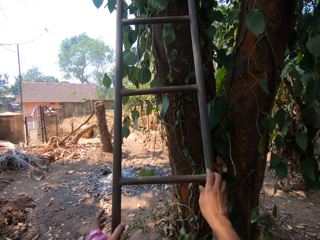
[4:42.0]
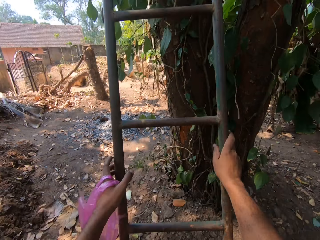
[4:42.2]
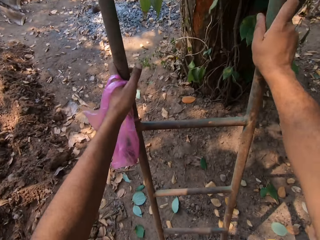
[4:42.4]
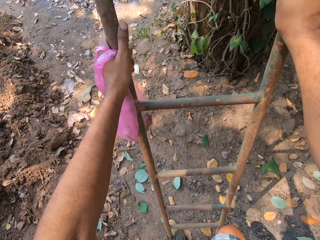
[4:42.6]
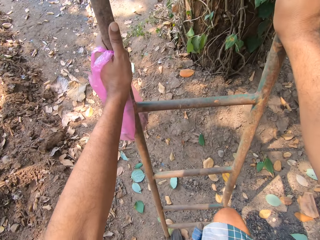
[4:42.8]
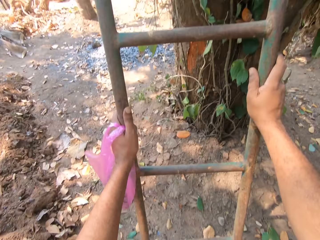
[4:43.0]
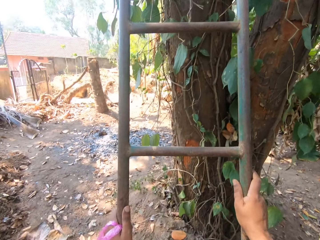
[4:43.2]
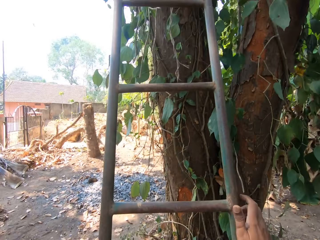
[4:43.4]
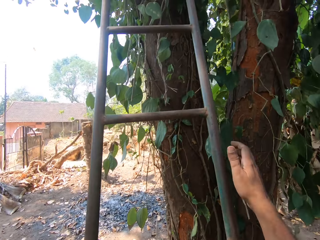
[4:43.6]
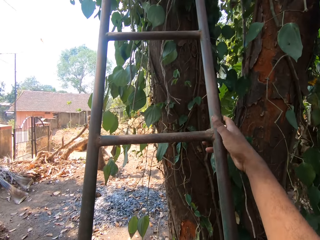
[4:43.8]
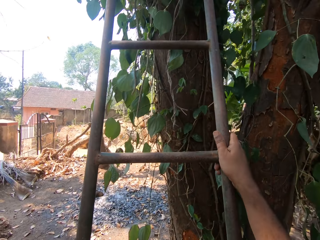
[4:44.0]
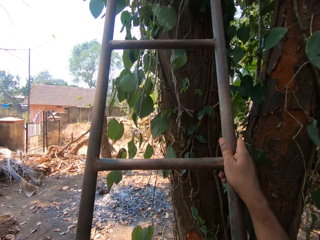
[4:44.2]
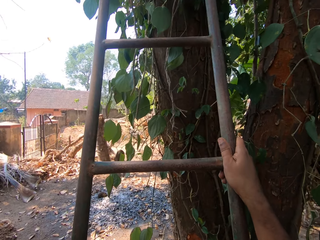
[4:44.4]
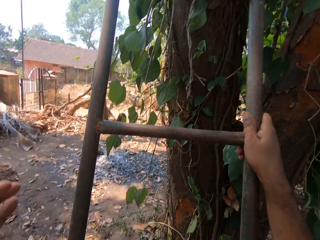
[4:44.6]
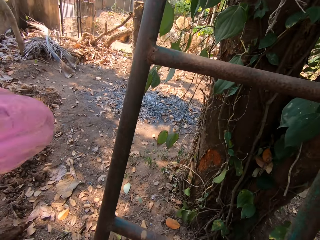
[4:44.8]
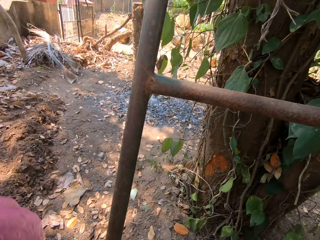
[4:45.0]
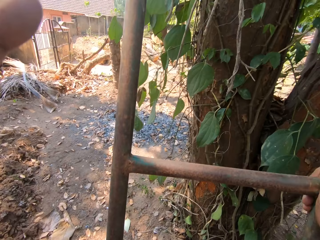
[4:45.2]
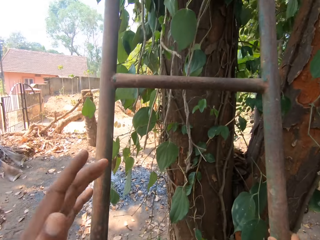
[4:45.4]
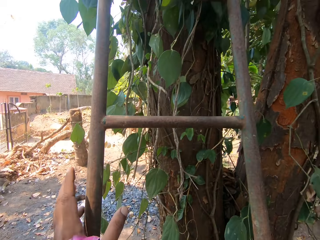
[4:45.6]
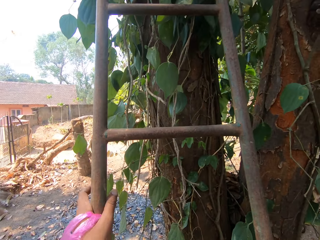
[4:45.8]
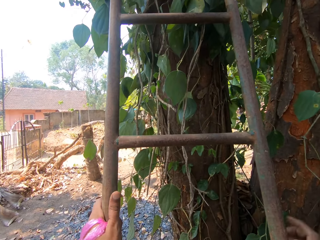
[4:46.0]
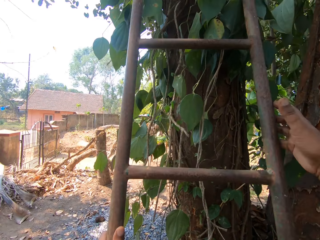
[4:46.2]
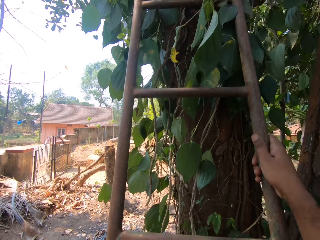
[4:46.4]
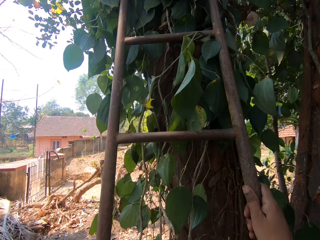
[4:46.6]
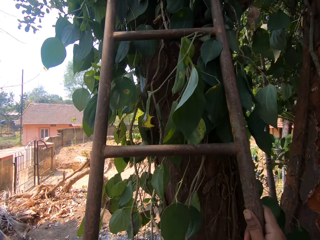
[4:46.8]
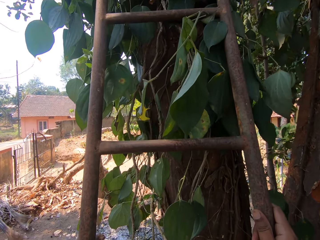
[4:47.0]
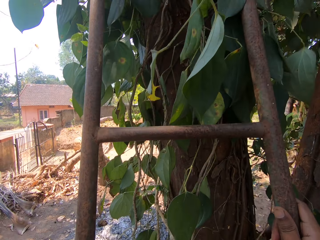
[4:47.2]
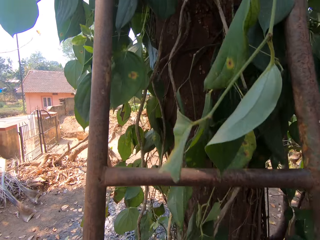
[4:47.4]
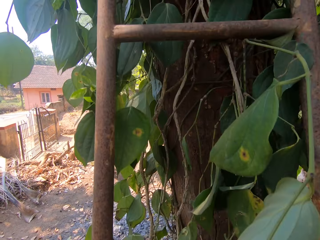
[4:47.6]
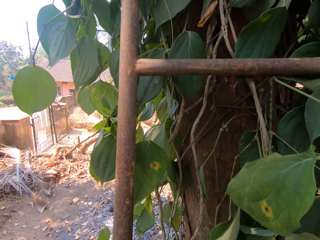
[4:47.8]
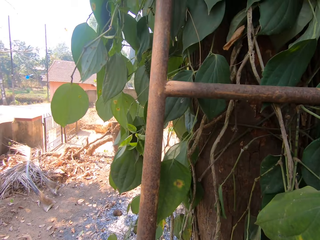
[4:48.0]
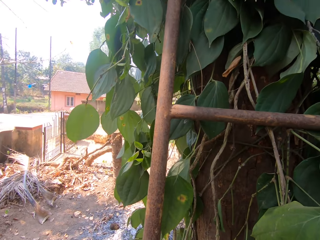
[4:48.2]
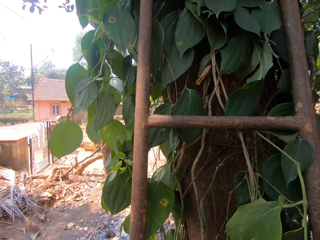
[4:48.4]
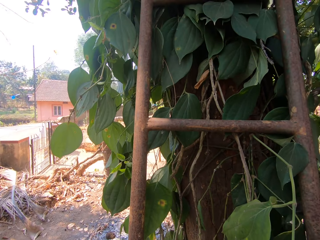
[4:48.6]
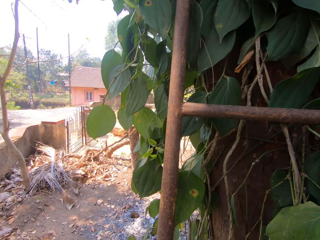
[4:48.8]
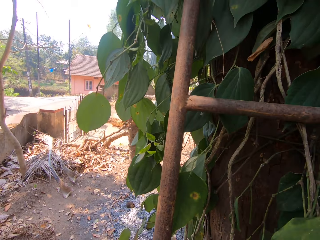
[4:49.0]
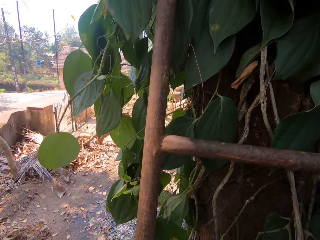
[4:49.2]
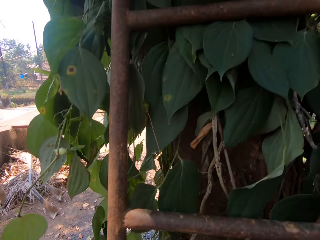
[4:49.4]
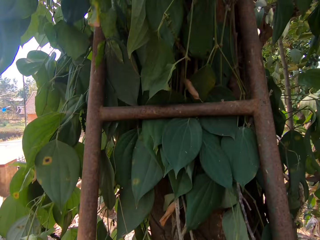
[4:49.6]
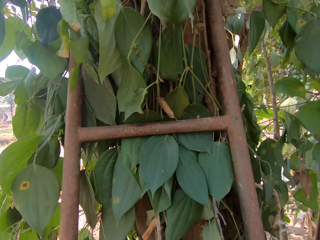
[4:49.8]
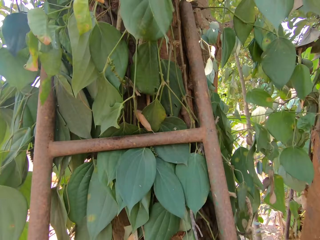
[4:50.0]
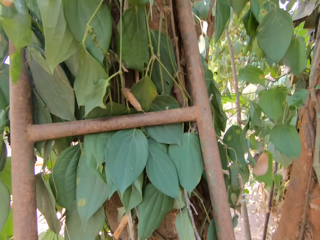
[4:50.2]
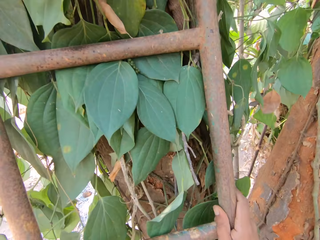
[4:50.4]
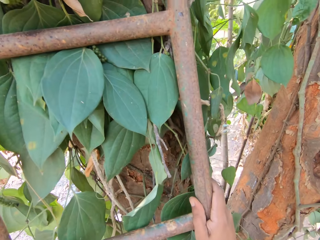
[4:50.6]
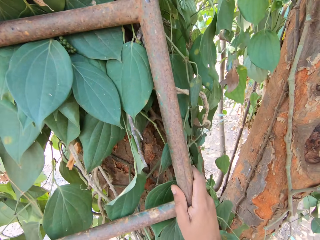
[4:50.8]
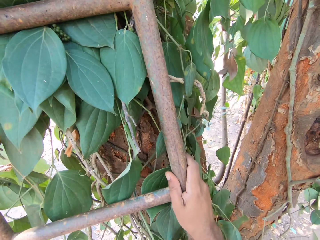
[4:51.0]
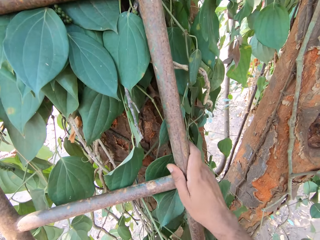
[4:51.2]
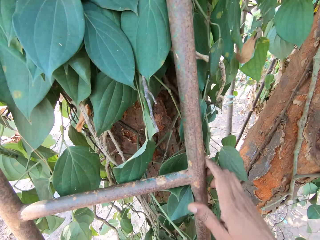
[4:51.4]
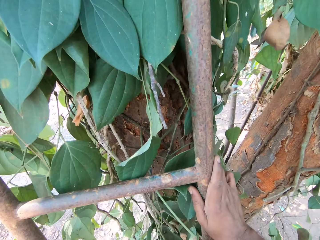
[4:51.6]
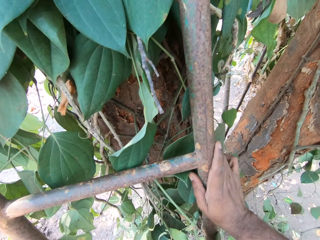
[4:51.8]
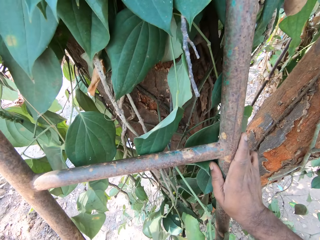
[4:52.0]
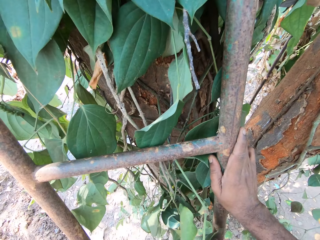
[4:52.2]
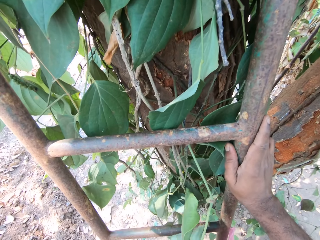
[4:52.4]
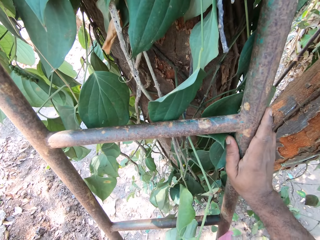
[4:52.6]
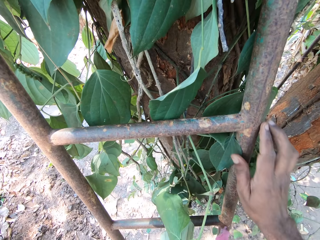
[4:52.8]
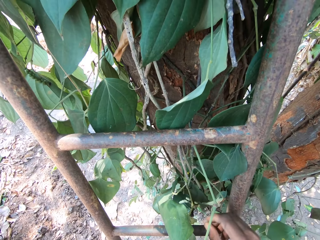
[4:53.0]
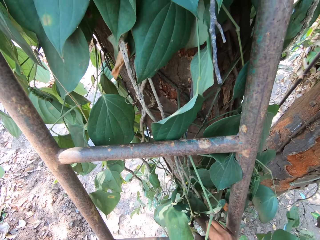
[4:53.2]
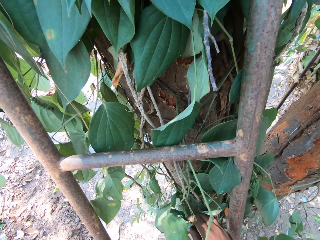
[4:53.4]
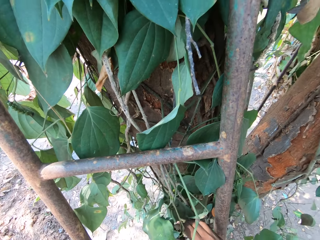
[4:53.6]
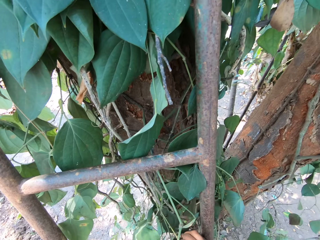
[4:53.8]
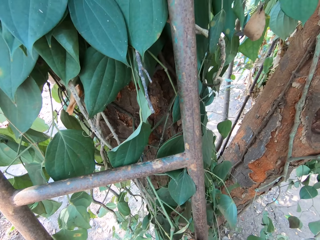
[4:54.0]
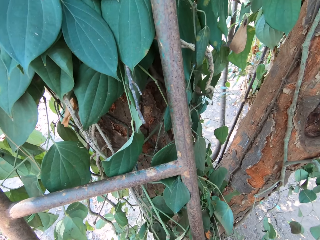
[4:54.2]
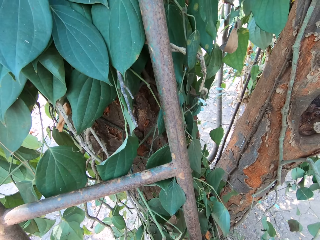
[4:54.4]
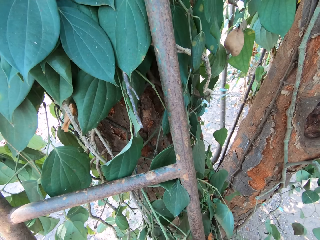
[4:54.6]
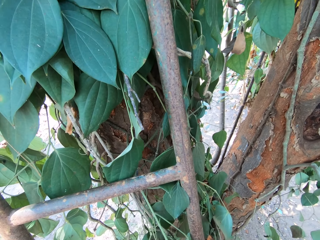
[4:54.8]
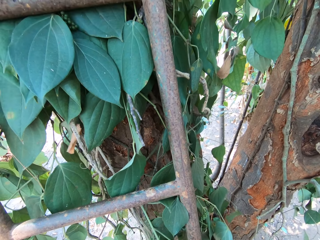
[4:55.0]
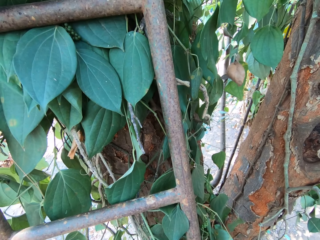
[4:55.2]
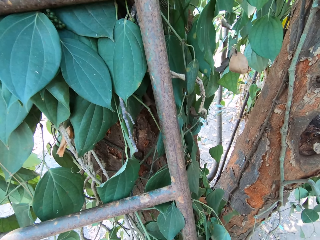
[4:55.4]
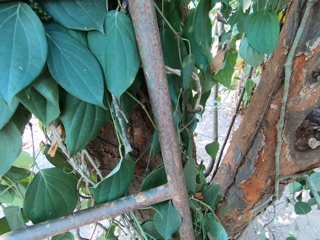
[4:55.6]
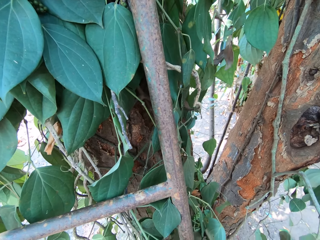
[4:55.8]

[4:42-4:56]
The camera wearer holds the ladder with his hands. He climbs the ladder. He looks down. He plucks a sea grape fruit from the tree with his right hand.

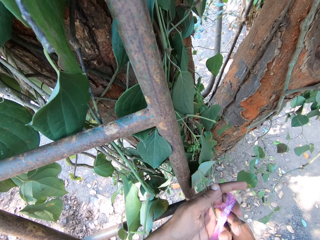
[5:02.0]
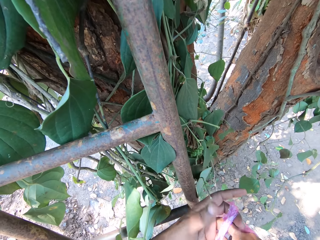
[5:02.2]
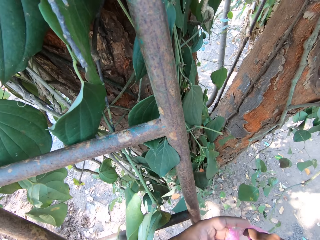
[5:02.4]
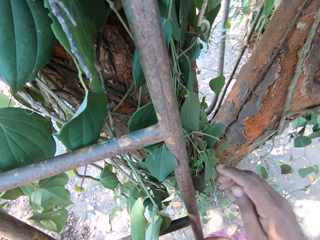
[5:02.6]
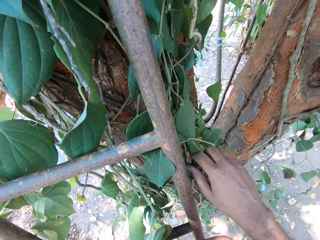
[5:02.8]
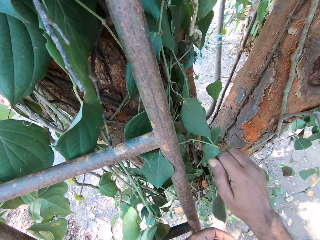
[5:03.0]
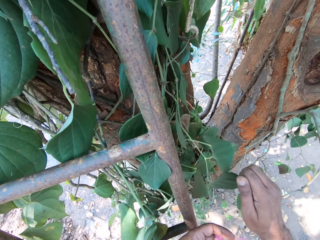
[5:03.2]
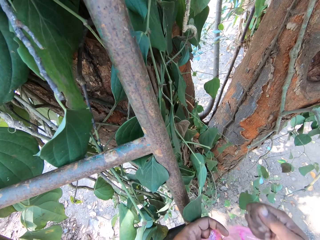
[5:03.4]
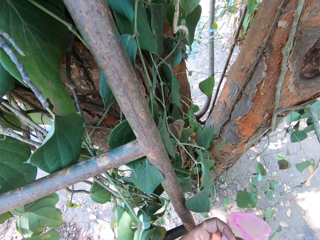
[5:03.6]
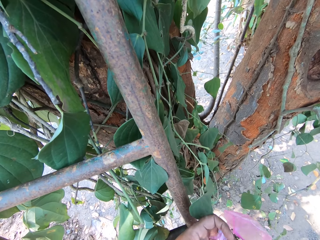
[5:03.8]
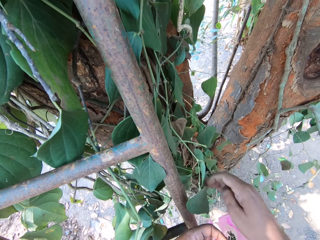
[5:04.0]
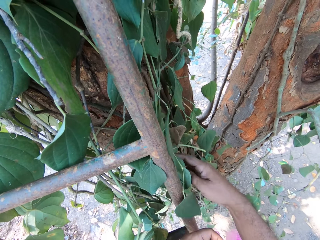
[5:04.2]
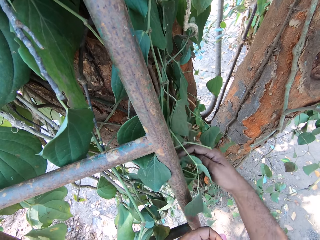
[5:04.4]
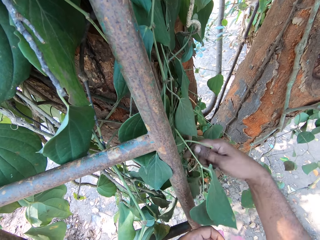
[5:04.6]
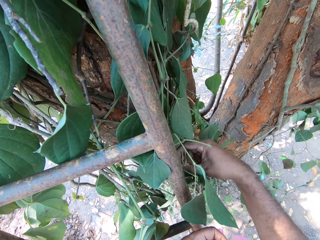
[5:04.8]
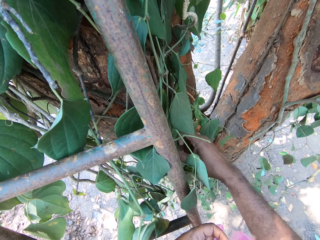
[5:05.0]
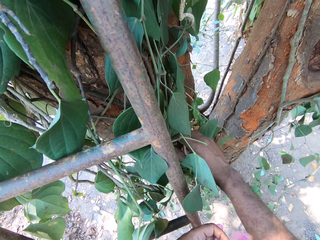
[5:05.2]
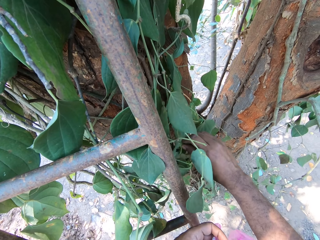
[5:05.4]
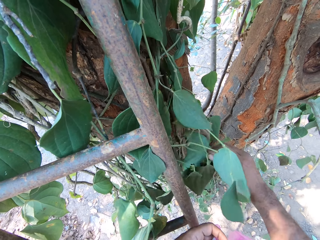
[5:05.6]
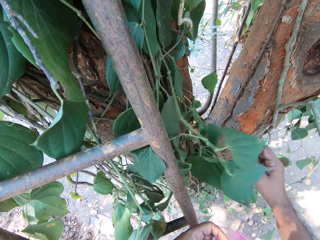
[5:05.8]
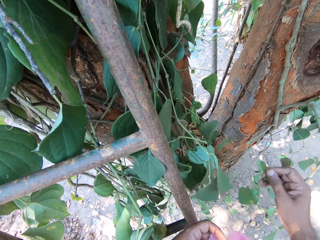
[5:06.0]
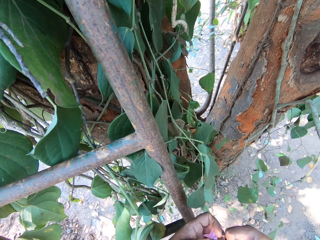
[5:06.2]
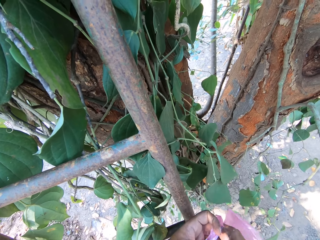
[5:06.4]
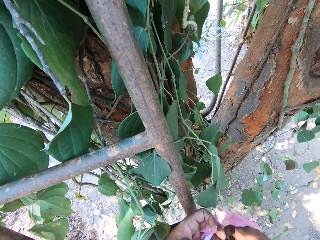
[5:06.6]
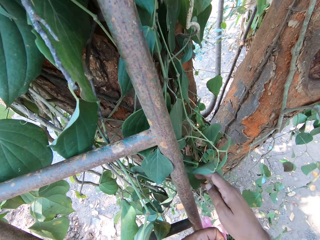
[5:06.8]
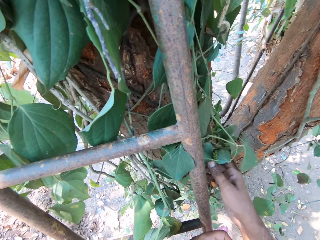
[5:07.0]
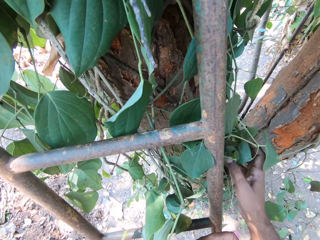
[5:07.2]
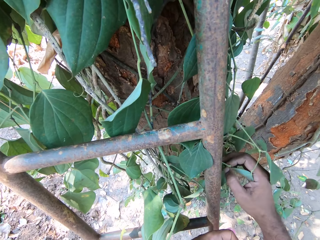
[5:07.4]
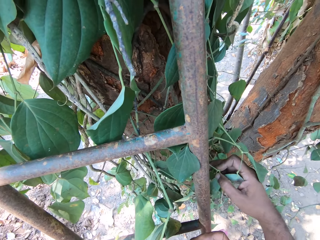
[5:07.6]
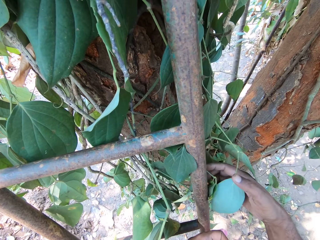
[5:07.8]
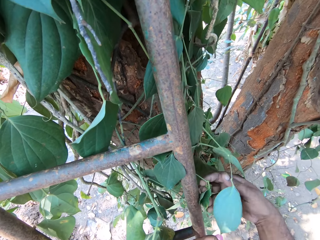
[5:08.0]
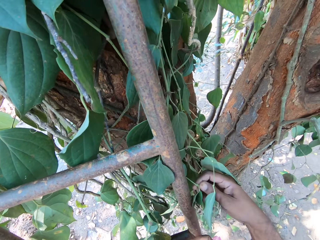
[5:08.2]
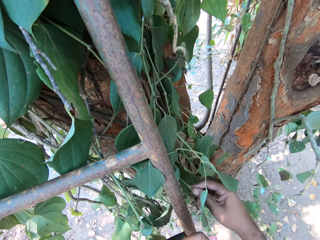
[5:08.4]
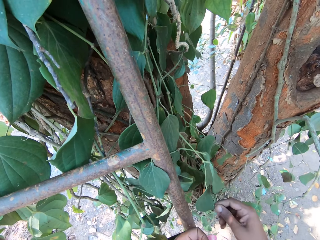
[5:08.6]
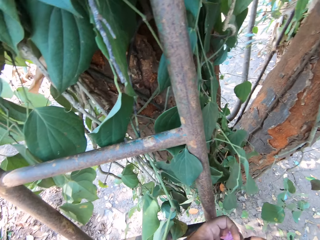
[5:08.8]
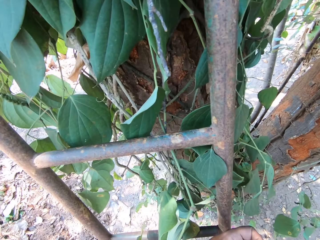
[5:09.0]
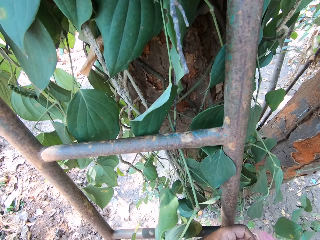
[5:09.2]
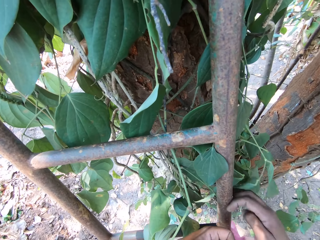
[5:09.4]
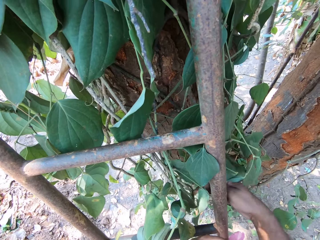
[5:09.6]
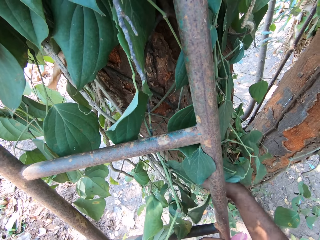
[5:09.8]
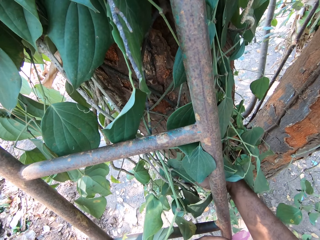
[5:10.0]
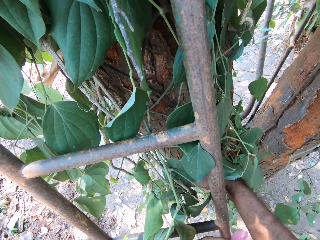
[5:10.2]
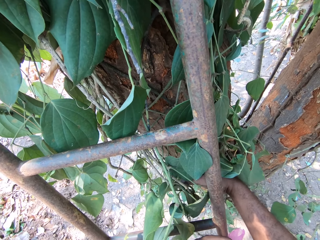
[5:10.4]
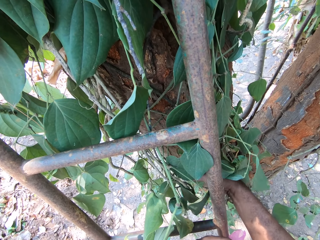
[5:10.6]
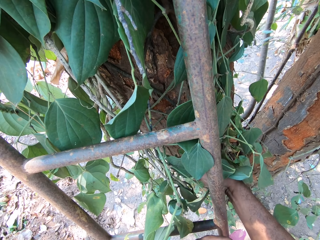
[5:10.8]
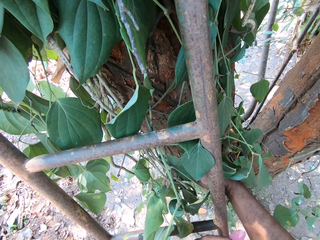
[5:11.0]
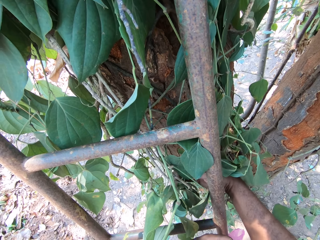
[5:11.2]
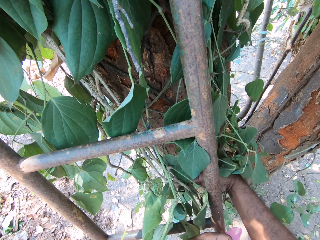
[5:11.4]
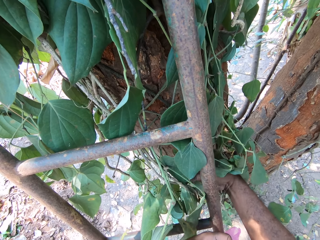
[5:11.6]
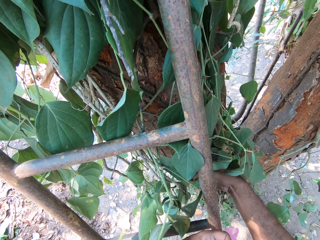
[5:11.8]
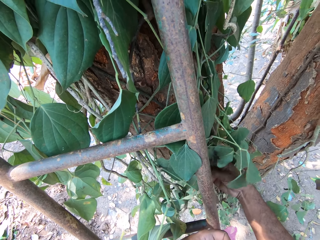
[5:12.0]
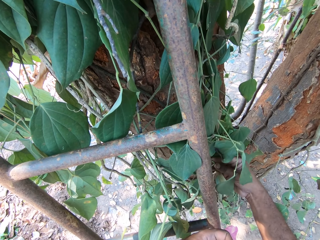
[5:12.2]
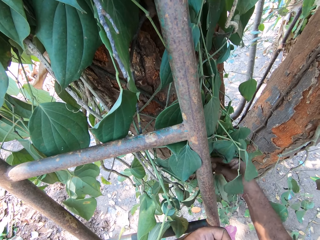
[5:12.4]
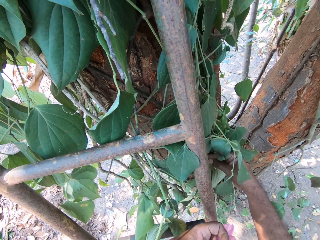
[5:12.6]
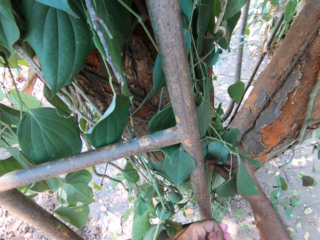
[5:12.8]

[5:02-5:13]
The camera wearer puts the sea grape in the plastic bag with his right hand. He drops one of the leaves with the left hand. He plucks a sea grape fruit or leaf from the tree with his right hand. He puts the sea grape in the plastic bag with his right hand. He plucks a sea grape fruit from the tree with his right hand. He puts the sea grape in the plastic bag with his right hand. He plucks a sea grape fruit from the tree with his right hand. He places the leaf in the bag. He plucks a leaf with the right hand.
